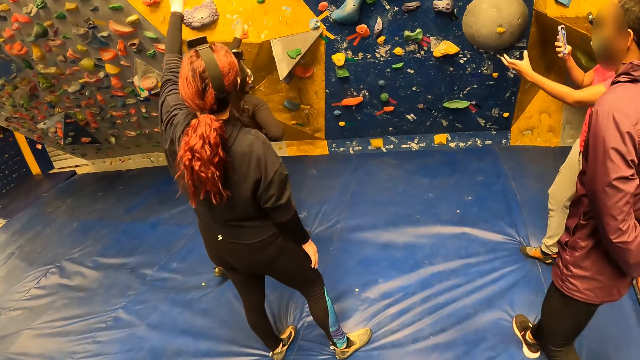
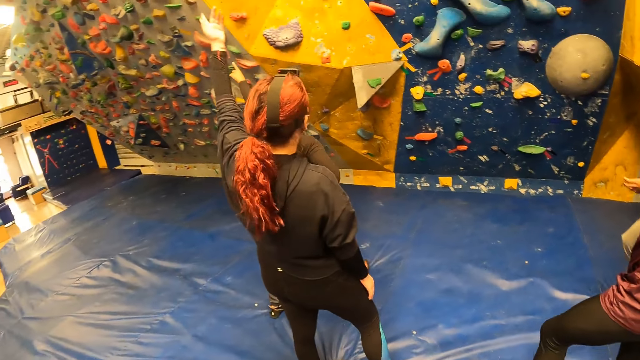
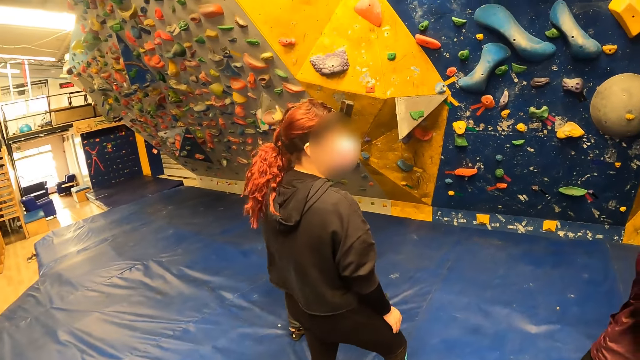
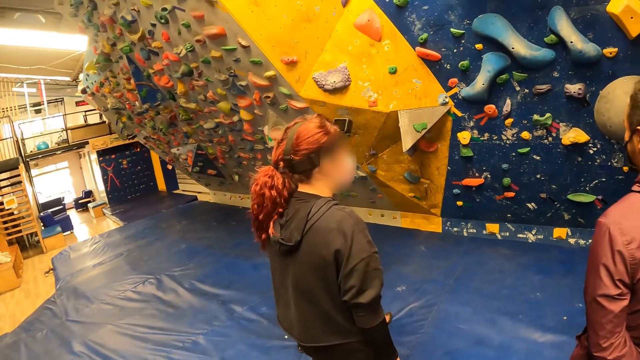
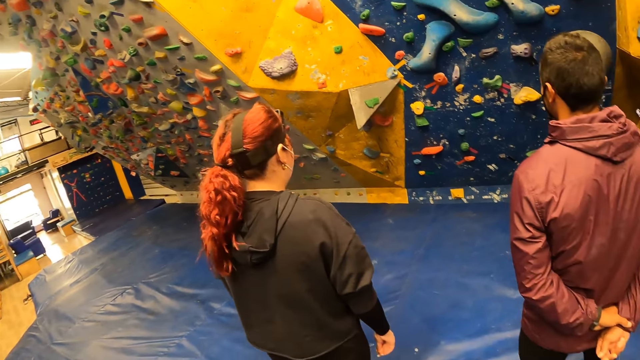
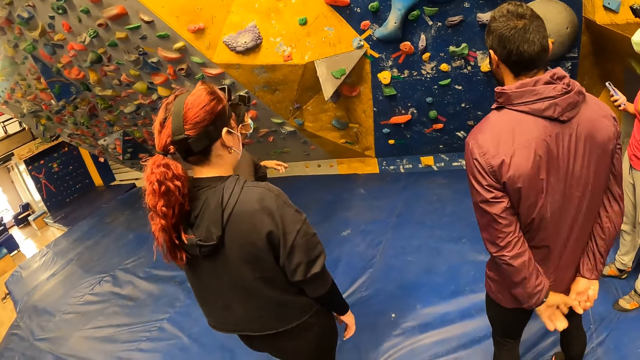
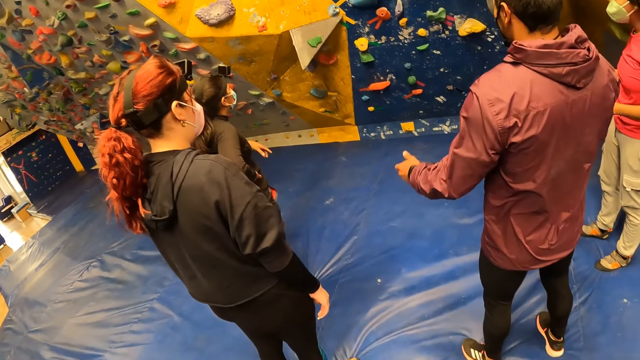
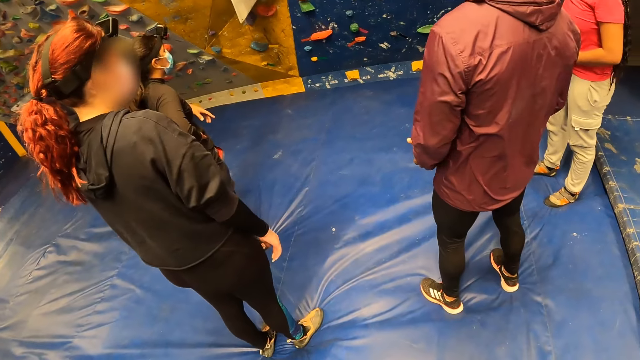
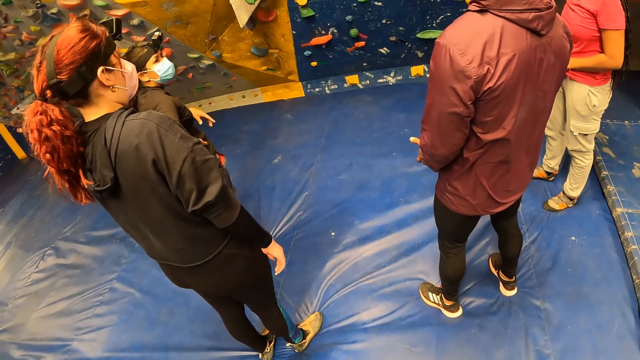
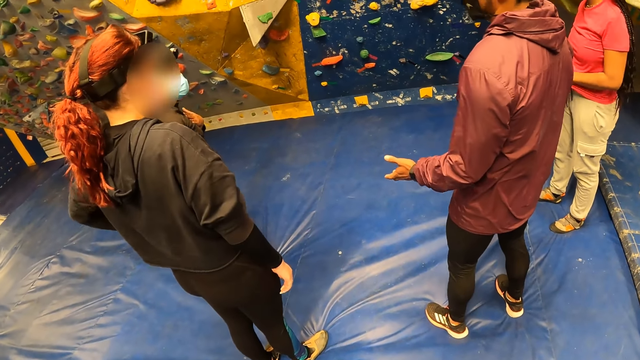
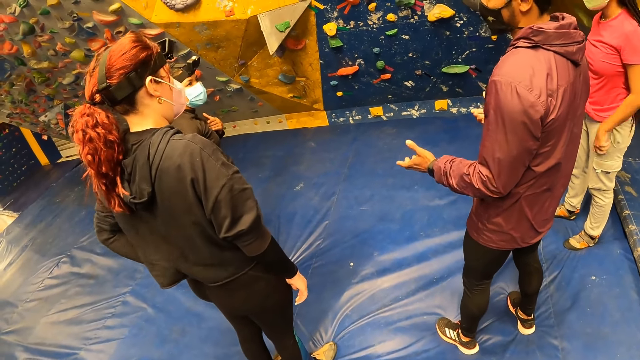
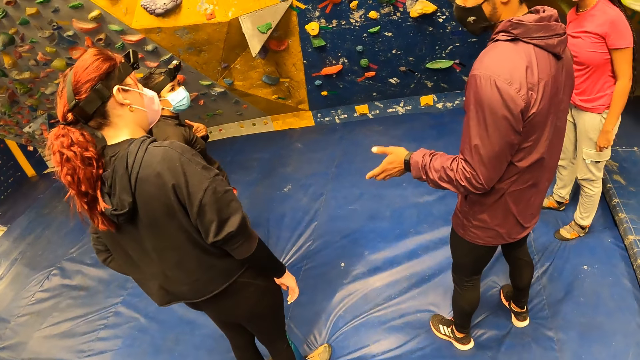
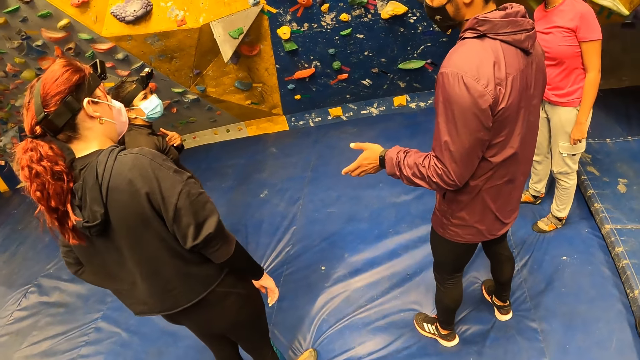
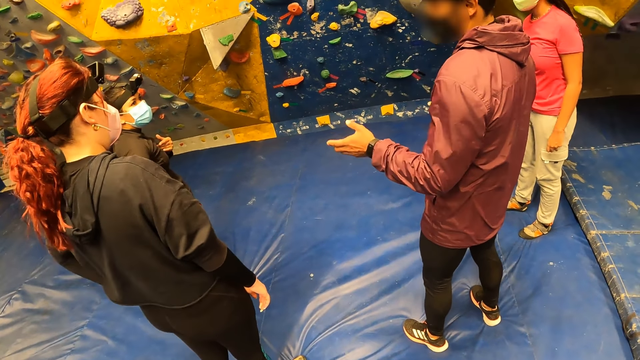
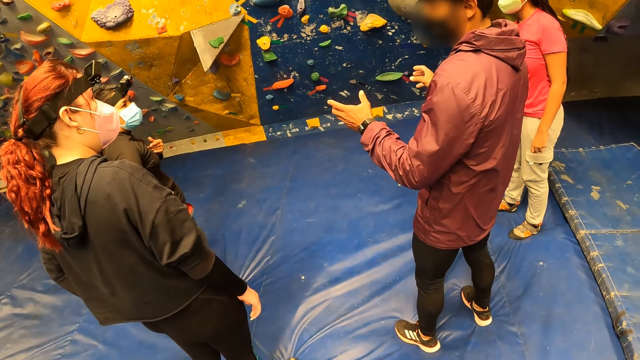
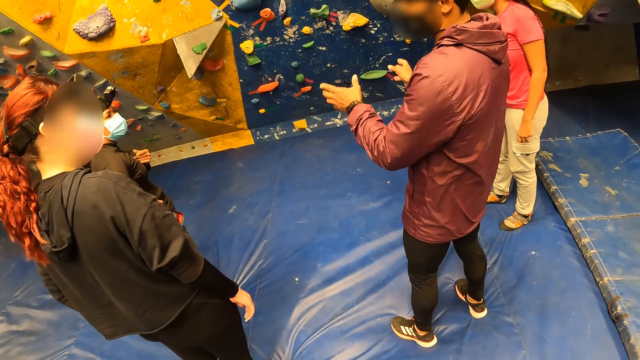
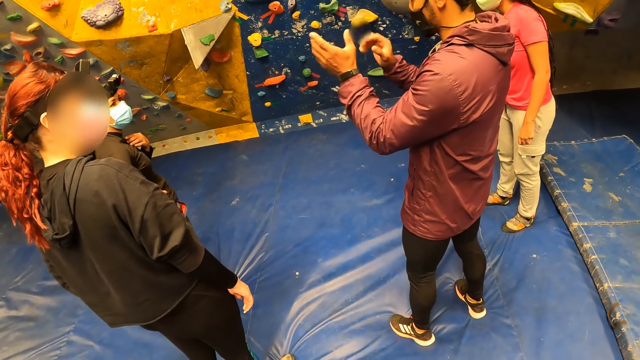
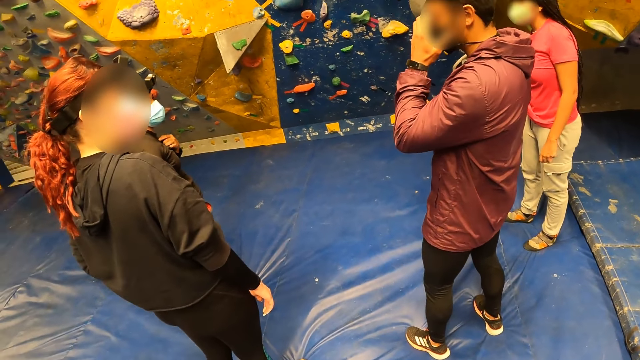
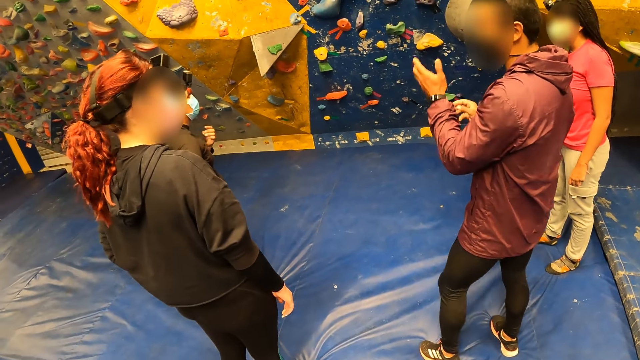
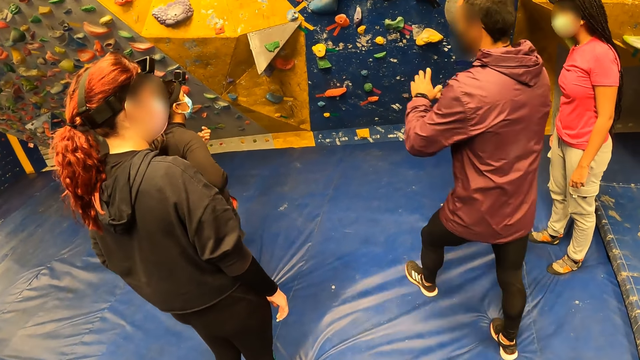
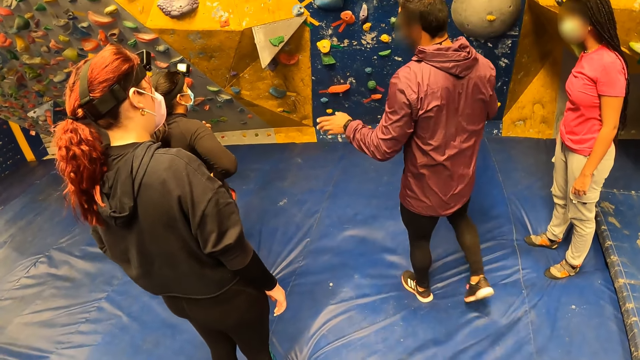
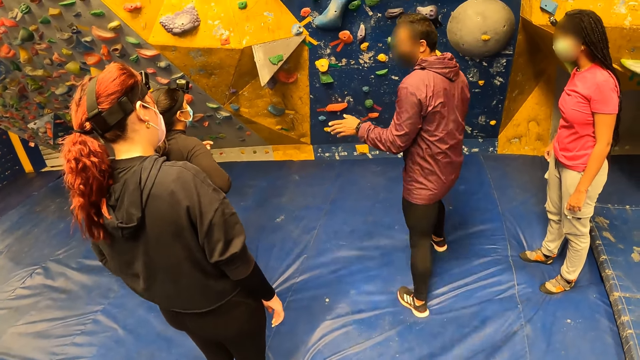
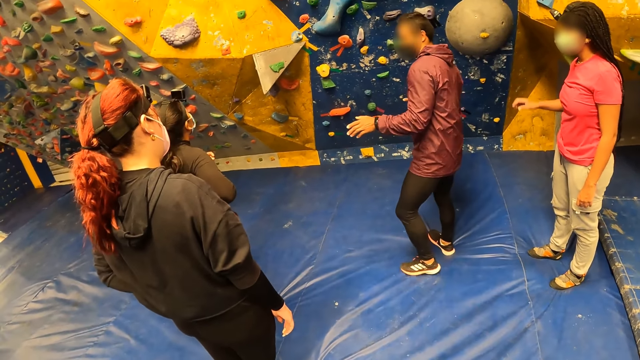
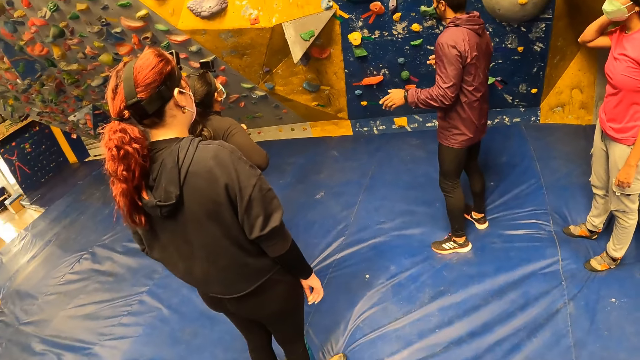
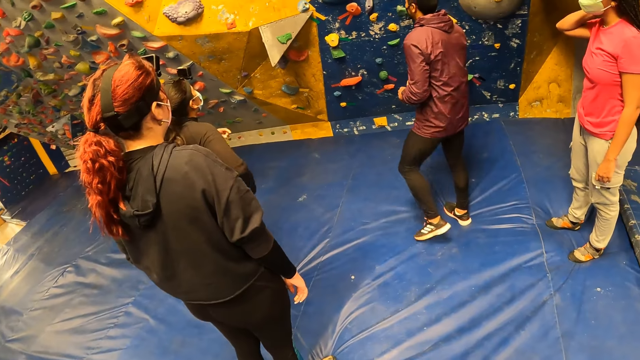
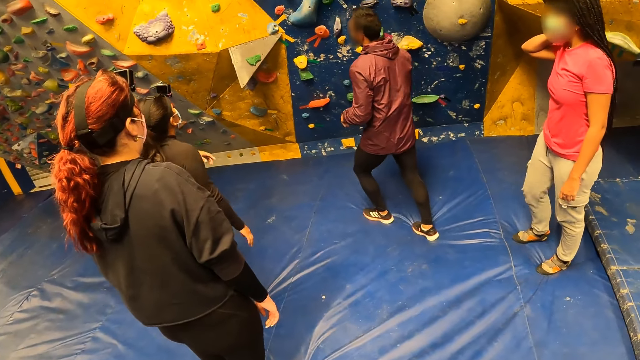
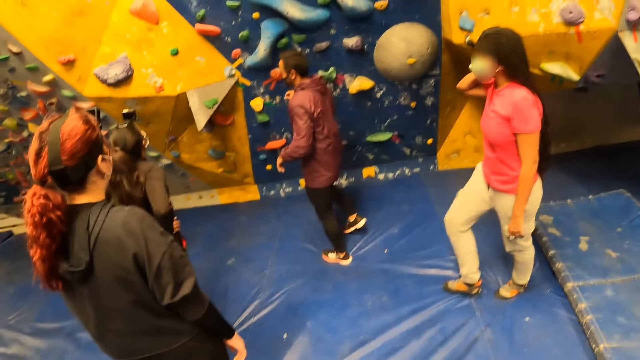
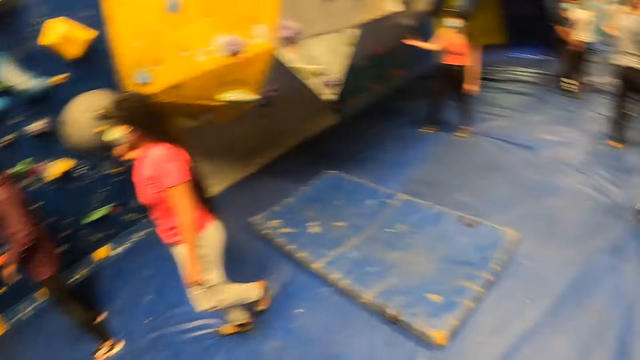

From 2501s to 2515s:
A person is talking with his friend.

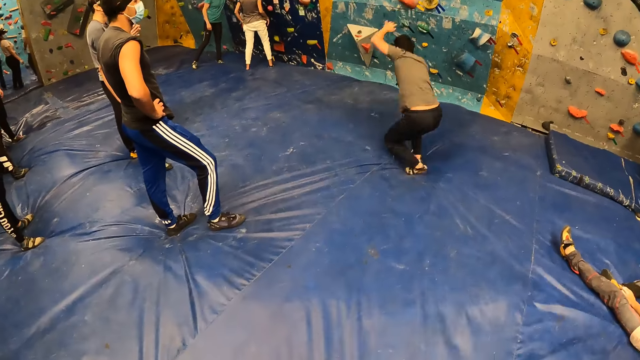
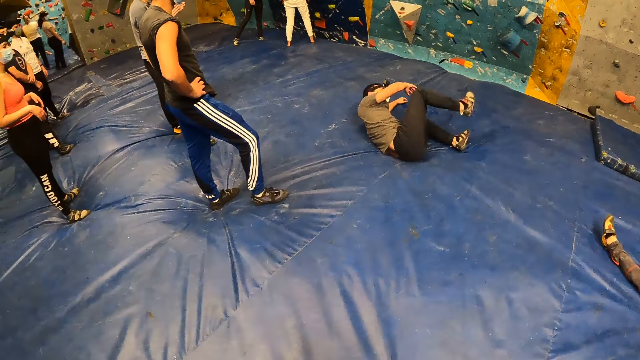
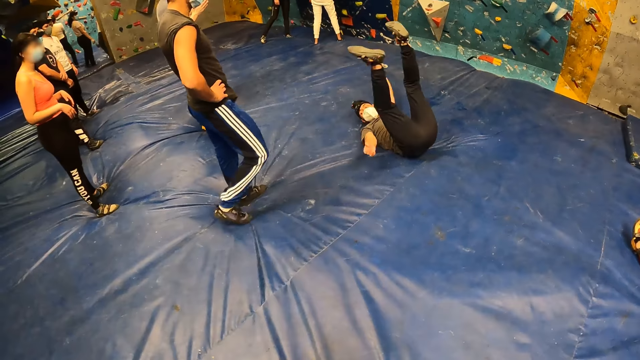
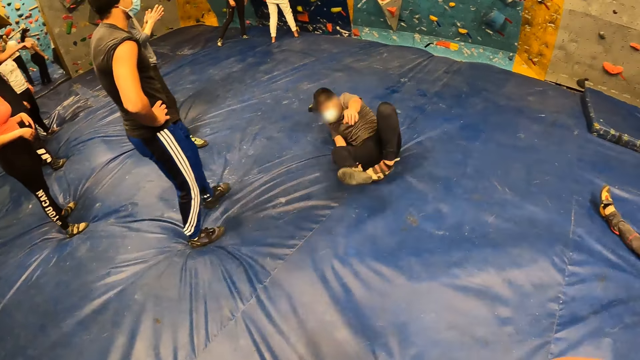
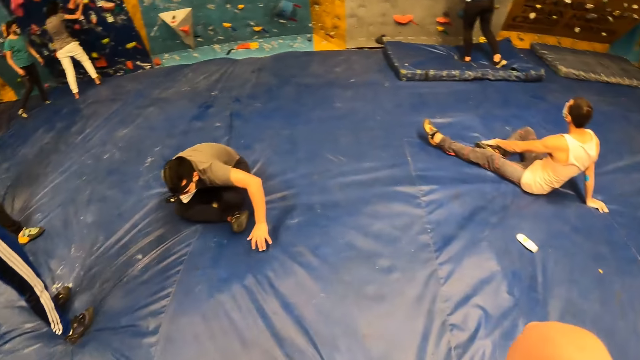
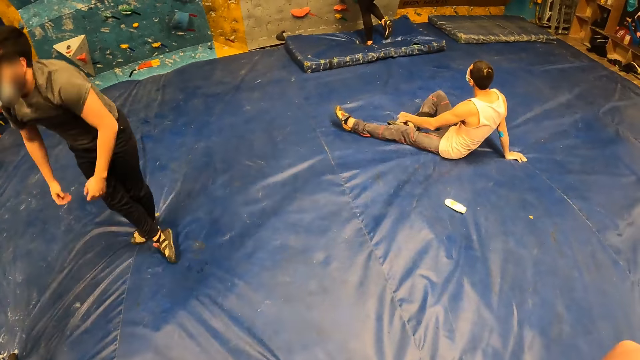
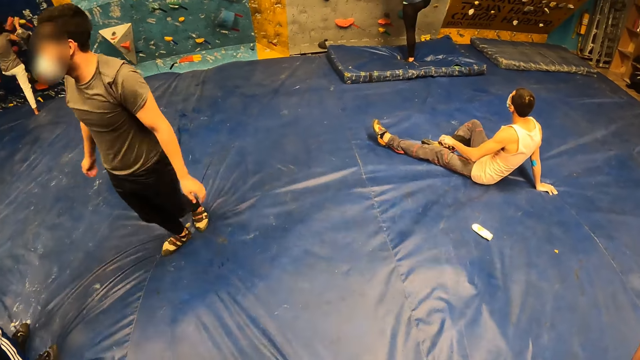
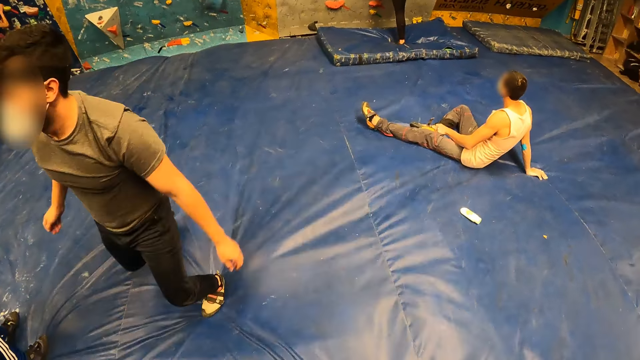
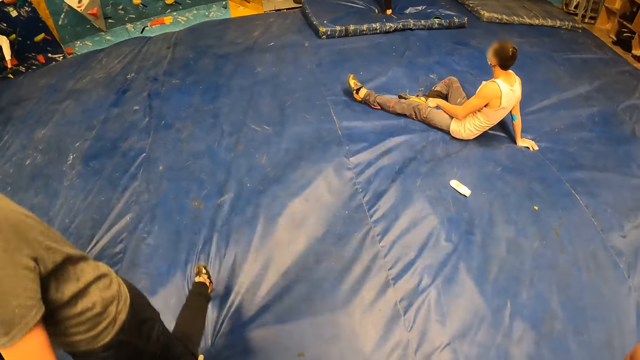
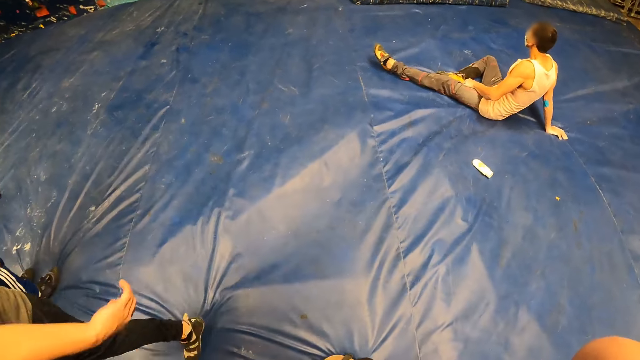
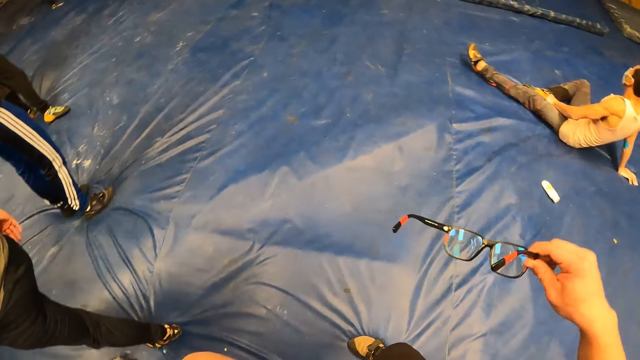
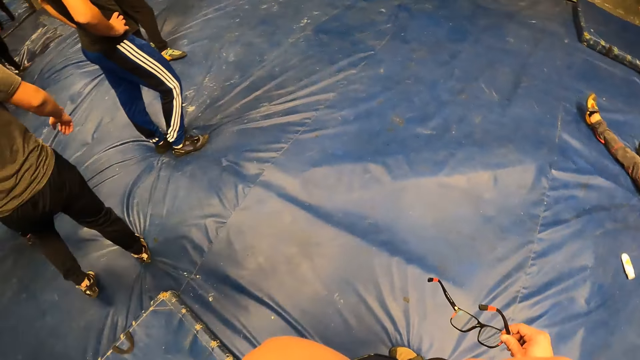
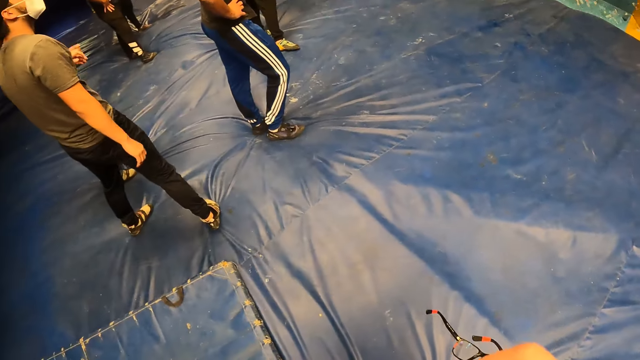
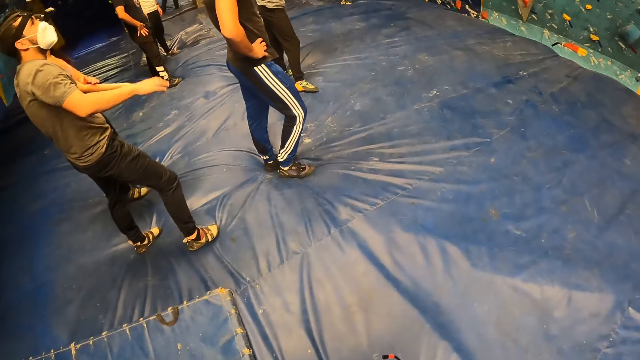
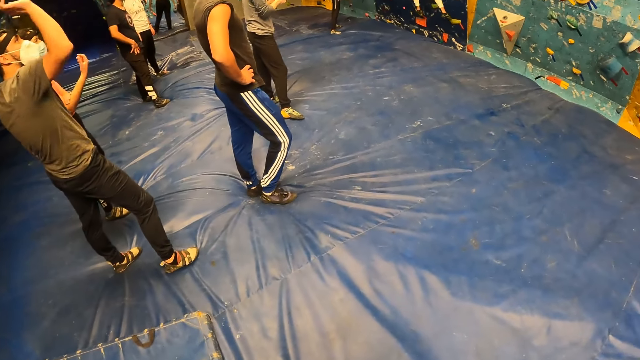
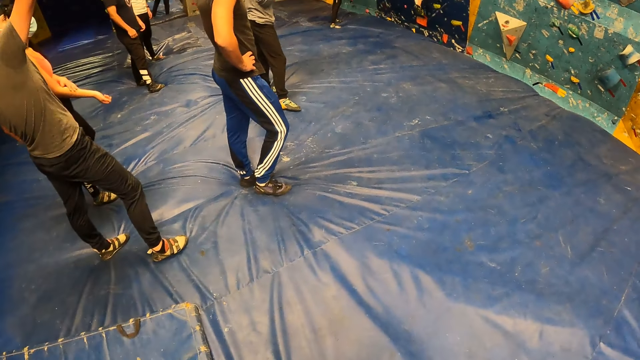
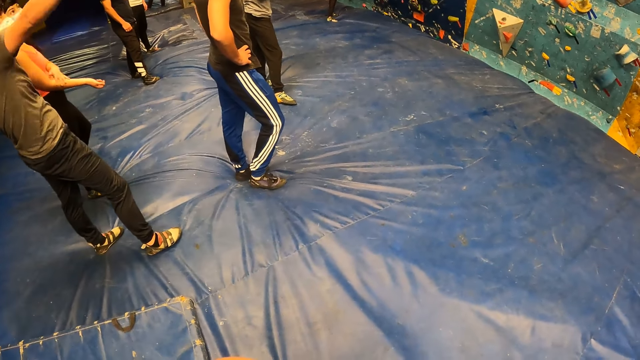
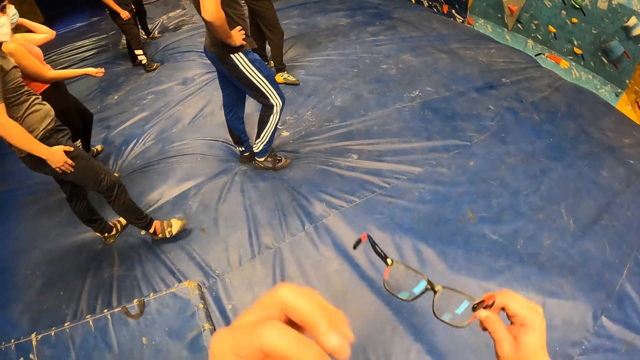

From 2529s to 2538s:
Someone jumps from the rock climbing. The camera wearer removes his eyeglasses with his right hand.
